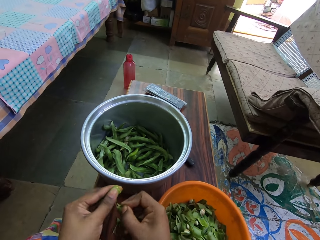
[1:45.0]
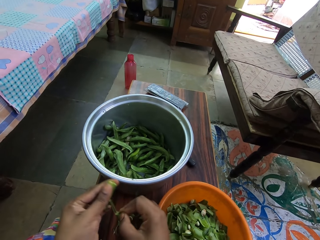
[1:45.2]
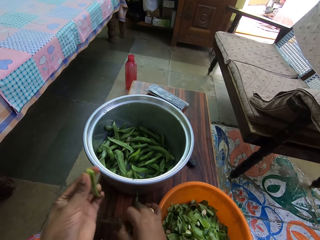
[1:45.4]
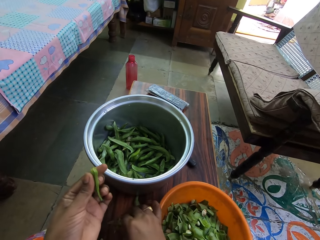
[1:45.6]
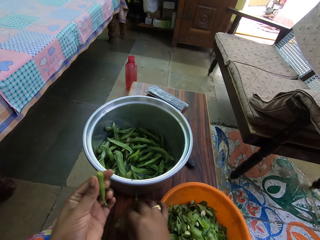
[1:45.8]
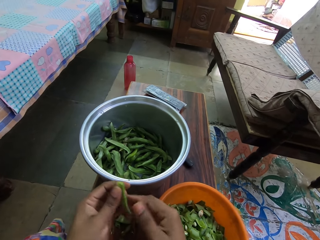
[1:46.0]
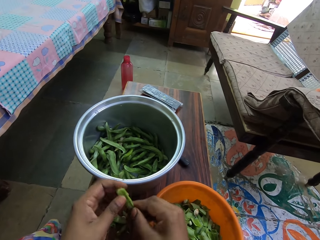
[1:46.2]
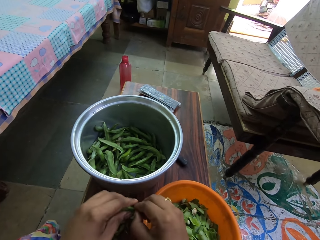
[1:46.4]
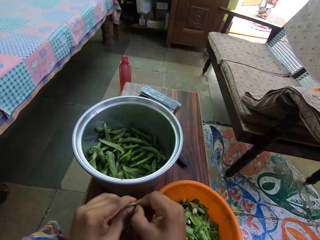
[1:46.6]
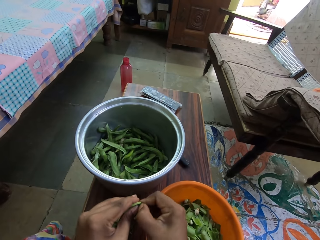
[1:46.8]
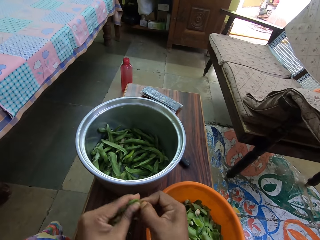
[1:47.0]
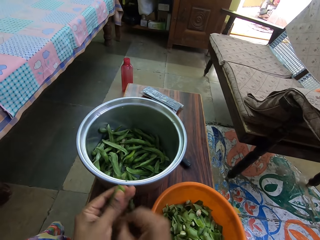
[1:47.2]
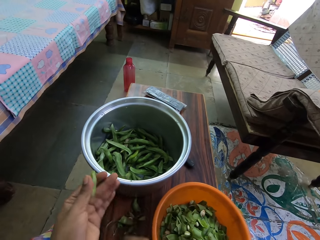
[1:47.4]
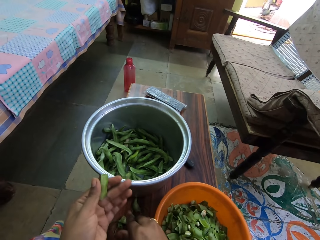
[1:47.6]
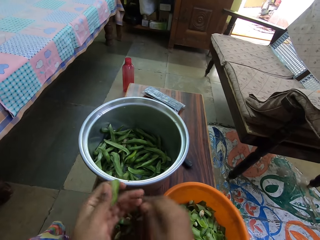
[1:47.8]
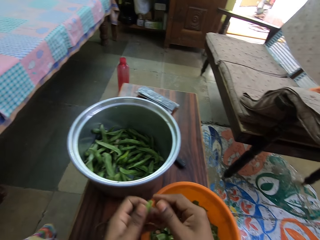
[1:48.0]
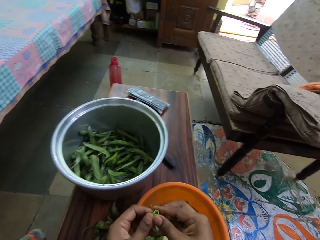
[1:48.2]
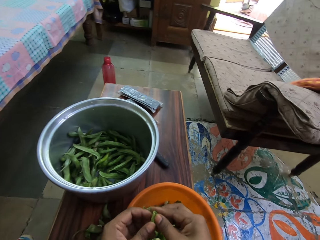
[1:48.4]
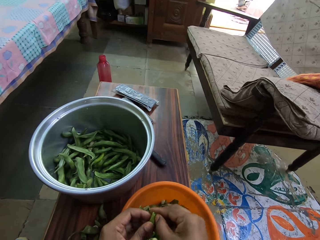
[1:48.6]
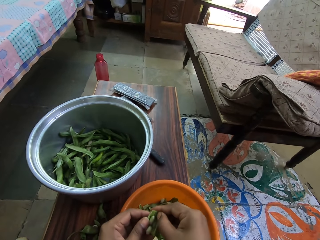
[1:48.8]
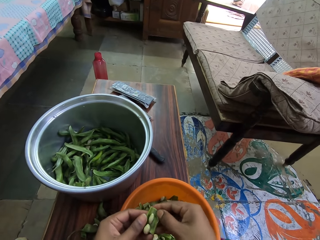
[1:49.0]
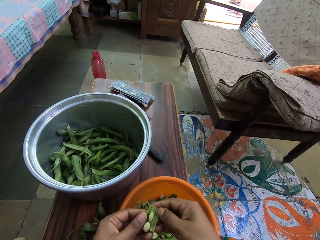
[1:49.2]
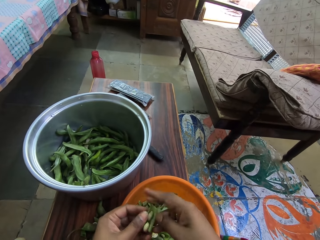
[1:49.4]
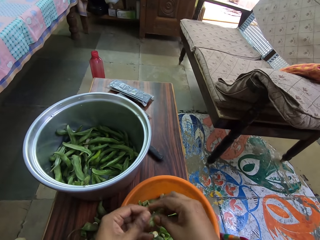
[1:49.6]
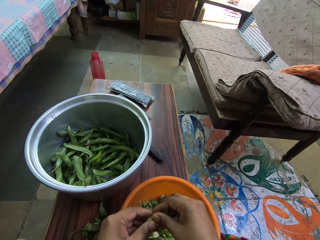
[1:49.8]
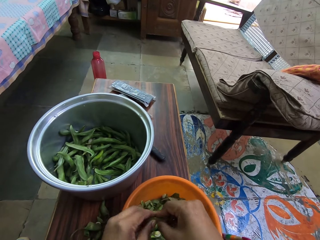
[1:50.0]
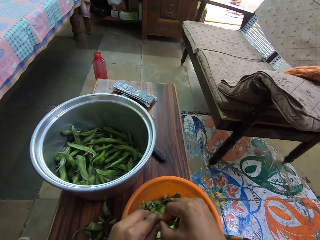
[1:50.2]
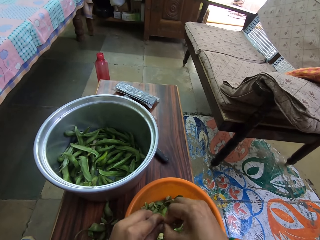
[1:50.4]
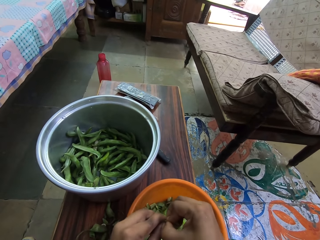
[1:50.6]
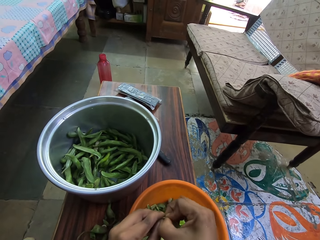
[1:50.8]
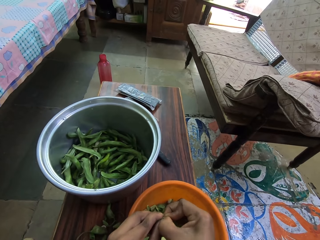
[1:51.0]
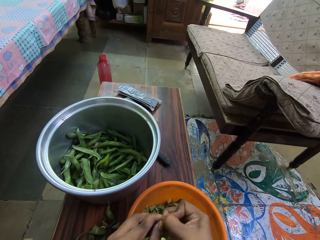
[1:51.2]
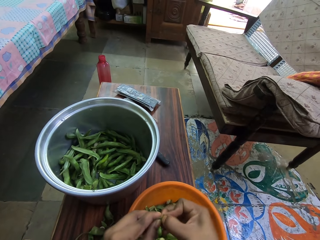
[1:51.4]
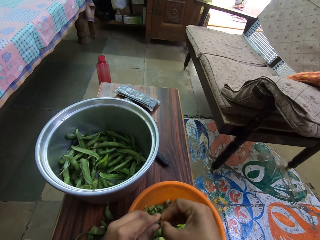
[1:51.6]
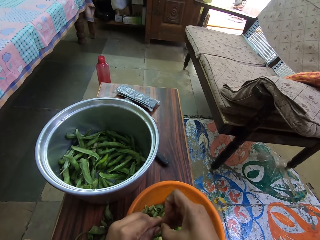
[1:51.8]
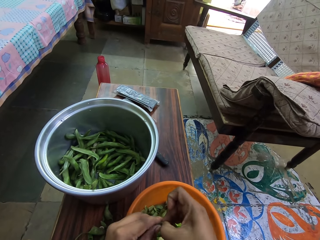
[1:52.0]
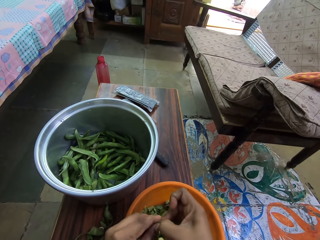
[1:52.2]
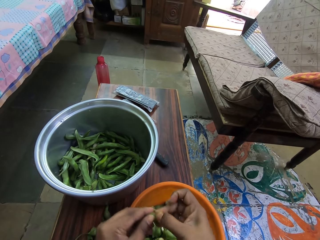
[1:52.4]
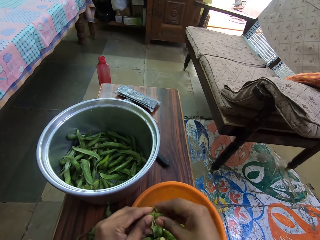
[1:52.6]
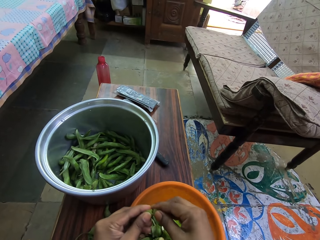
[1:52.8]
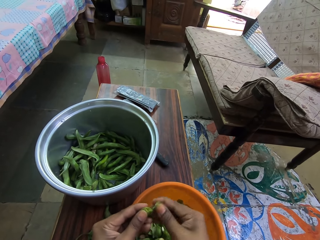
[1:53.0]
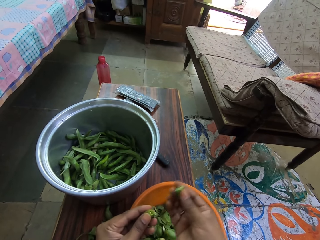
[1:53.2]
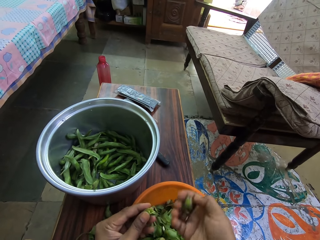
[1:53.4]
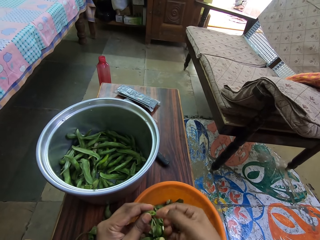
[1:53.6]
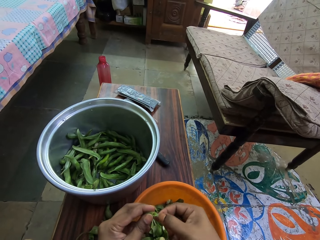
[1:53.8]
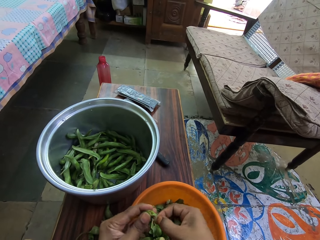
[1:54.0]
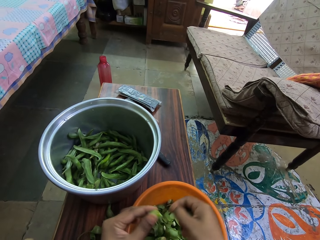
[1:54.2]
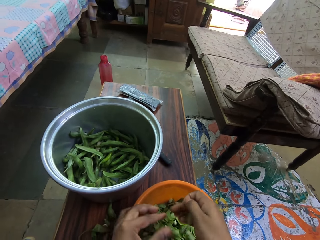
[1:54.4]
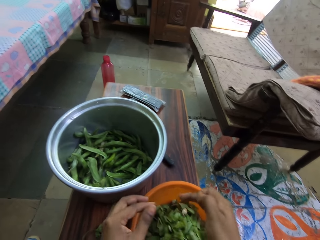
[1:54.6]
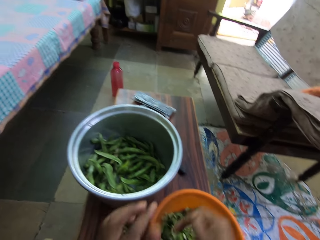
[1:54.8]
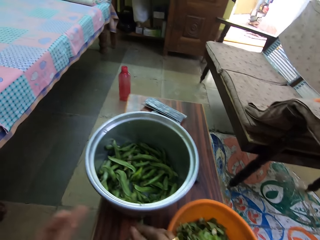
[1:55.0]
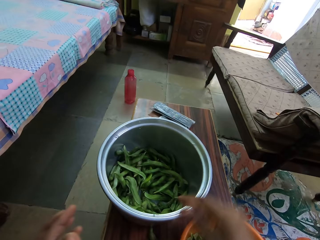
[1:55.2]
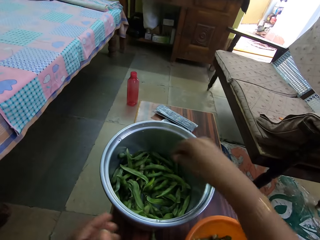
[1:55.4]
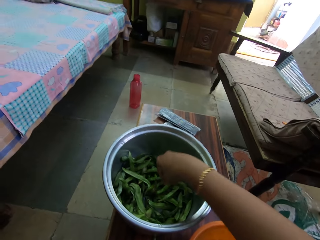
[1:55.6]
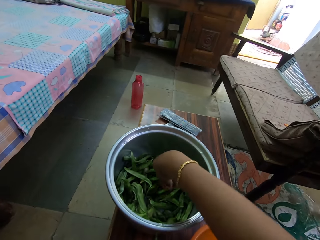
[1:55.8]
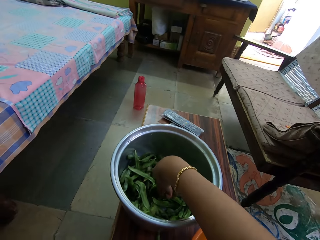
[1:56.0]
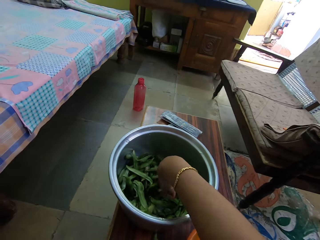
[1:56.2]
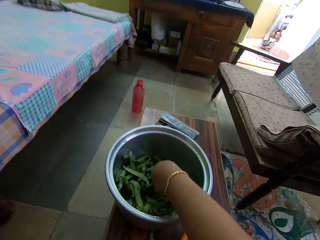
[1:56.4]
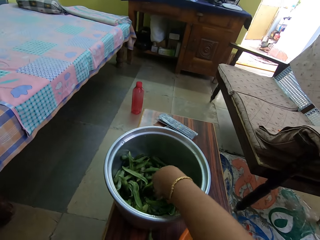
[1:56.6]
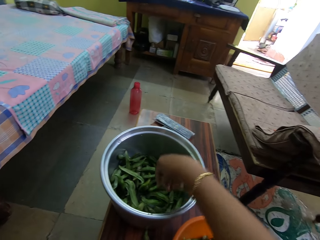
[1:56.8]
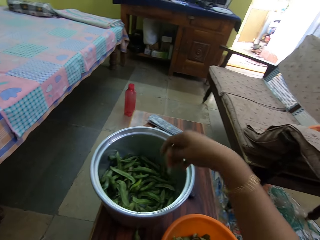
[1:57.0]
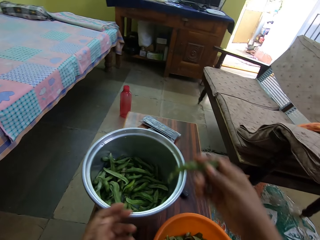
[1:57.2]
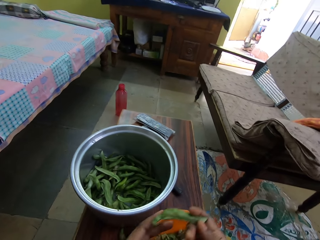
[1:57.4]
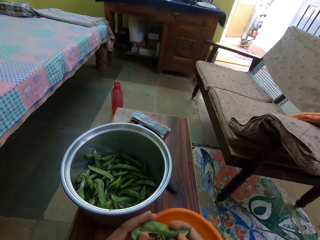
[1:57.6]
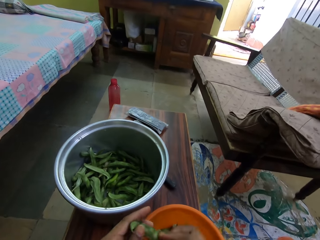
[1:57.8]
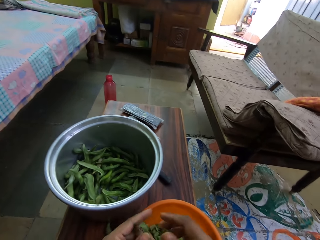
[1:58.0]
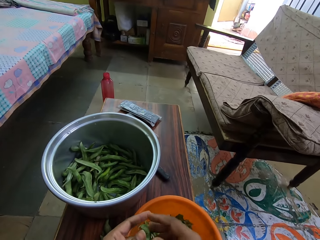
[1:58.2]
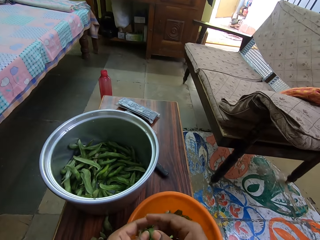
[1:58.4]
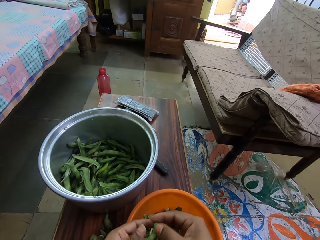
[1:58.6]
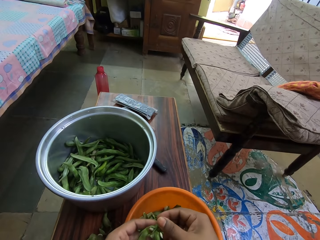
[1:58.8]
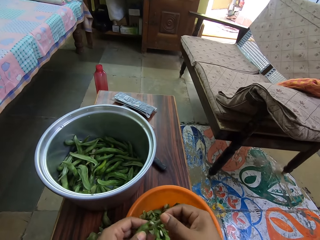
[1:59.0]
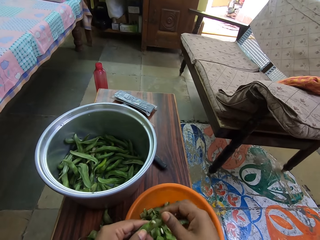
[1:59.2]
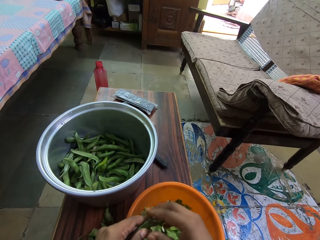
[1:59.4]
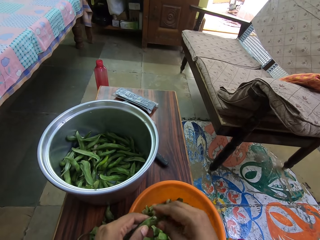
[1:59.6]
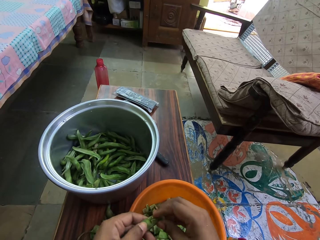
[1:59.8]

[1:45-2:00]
The camera wearer puts down a green peas pod. They cut the green peas pod and put down the green peas pod. They peel the green peas pod. They cut the green peas pod. They peel the green peas pod and put the green peas in a basin. They throw down the green peas pod. They pick the green peas in the basin. They shift the green peas to the left hand.

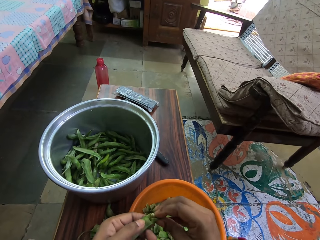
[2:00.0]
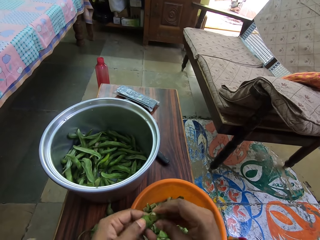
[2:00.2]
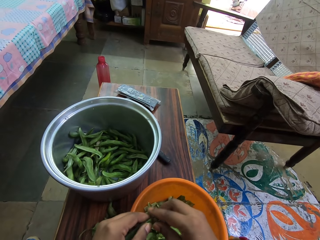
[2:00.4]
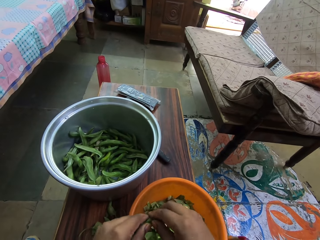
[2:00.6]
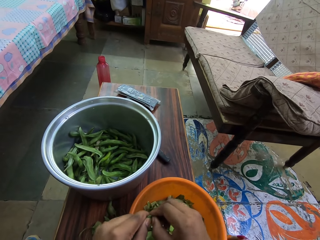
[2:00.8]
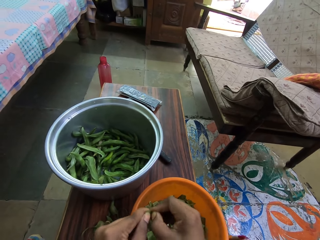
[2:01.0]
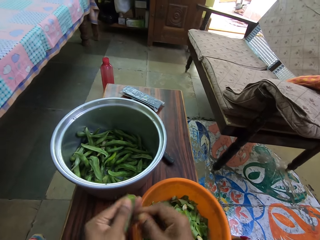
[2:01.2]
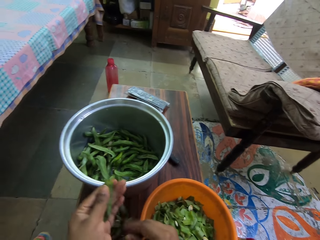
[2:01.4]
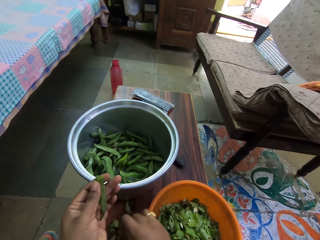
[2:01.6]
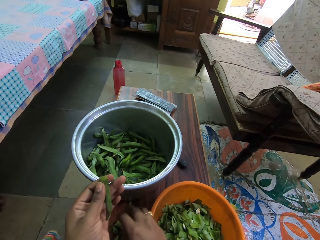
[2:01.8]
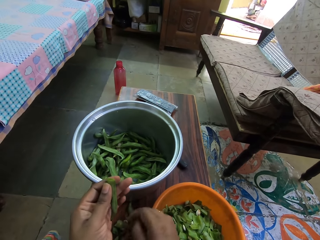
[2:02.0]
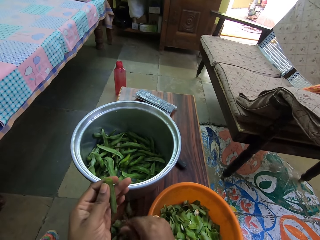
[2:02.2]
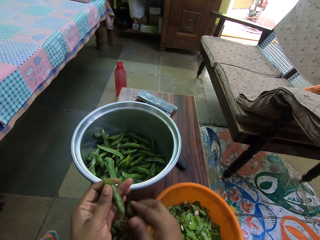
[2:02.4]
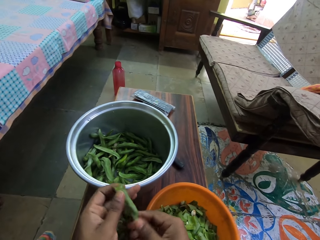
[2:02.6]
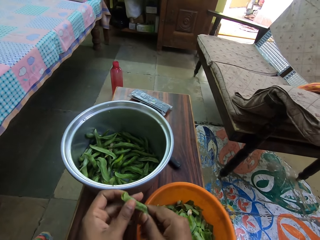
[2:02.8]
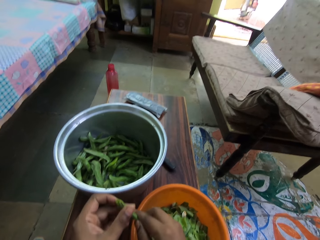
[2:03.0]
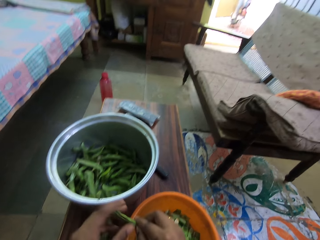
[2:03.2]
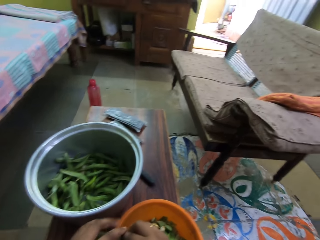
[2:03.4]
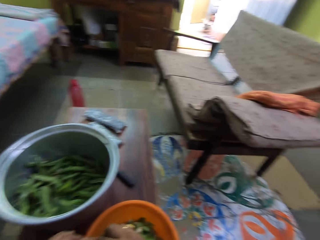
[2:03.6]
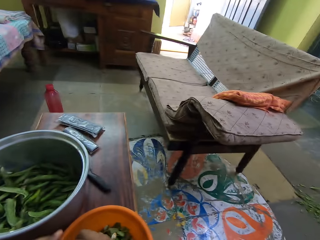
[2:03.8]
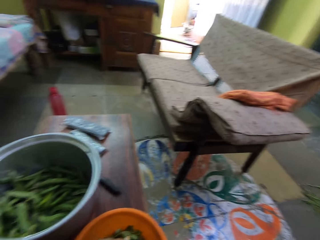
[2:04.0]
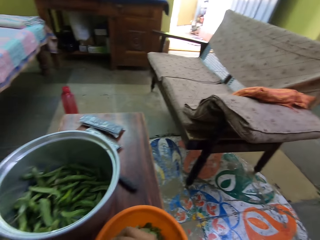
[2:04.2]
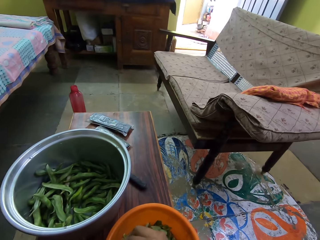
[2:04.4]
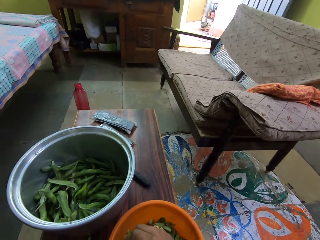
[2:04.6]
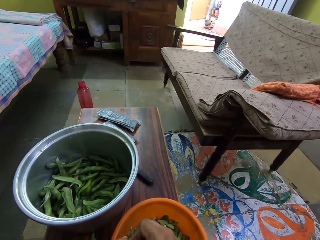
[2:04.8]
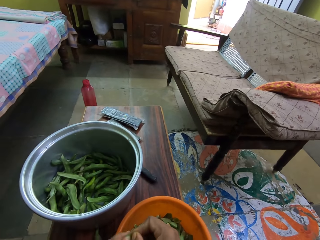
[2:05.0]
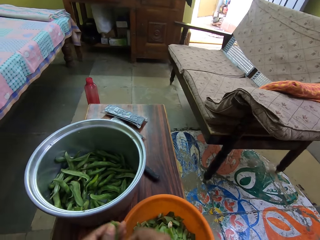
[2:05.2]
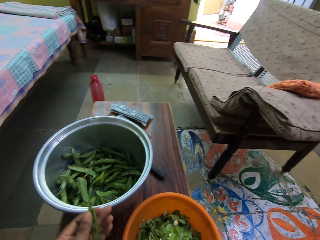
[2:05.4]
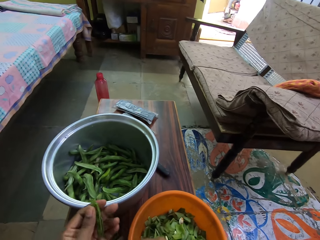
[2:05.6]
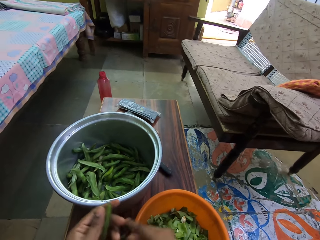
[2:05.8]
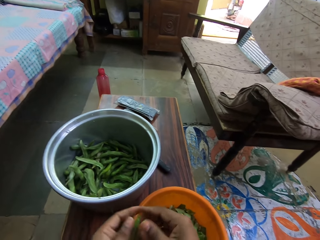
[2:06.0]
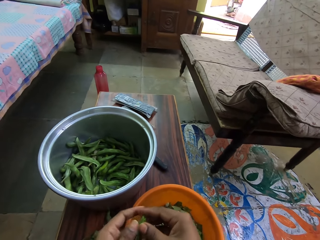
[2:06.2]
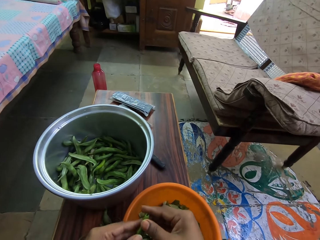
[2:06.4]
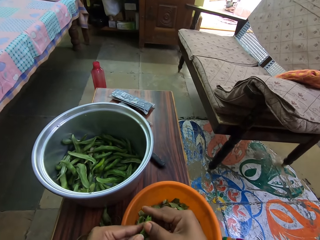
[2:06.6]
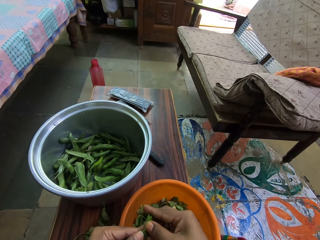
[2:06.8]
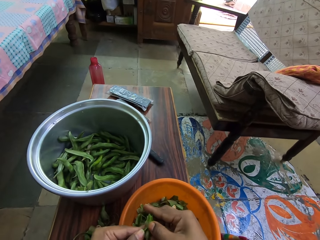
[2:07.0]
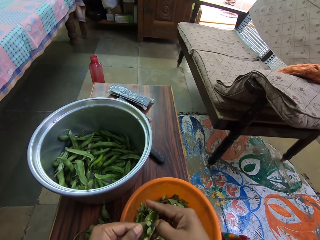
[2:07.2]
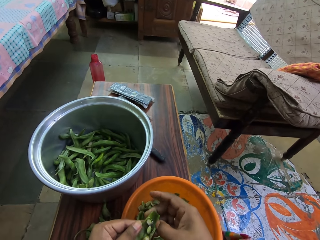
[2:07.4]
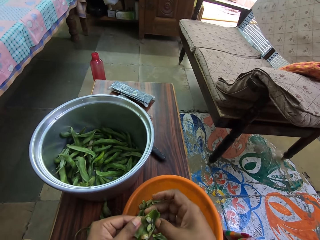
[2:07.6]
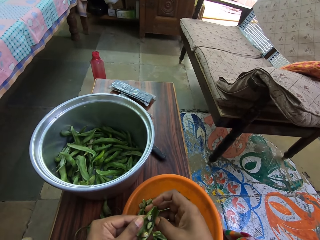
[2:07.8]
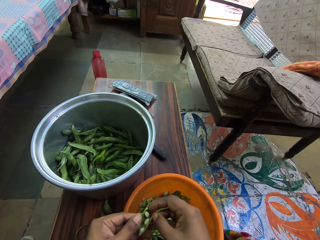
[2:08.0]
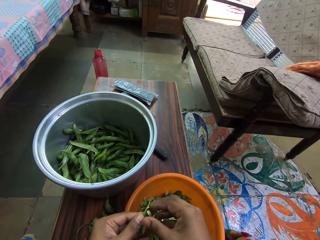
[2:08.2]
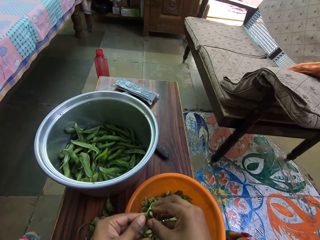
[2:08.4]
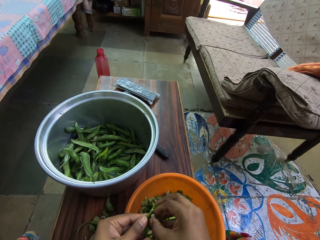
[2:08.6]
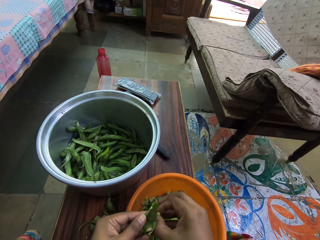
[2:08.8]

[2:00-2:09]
The camera wearer cuts a green peas pod and puts down the green peas pod. They shift the green peas to the right hand. They look around. They peel the green peas pod and put down the green peas pod. They peel the green peas pod.
